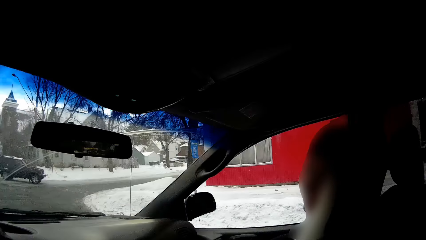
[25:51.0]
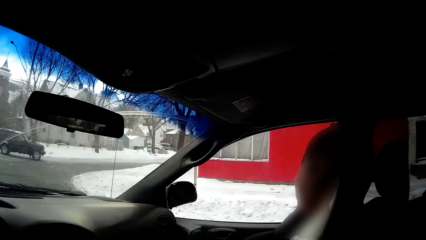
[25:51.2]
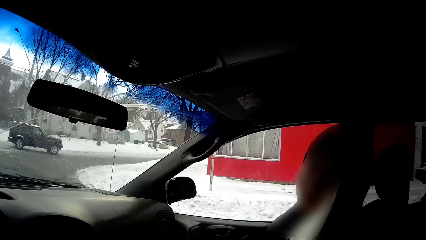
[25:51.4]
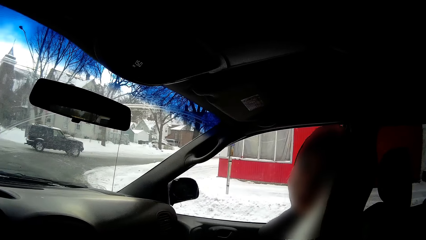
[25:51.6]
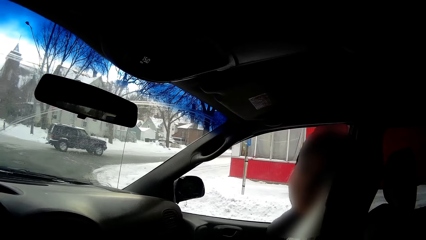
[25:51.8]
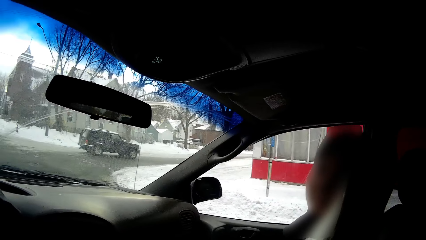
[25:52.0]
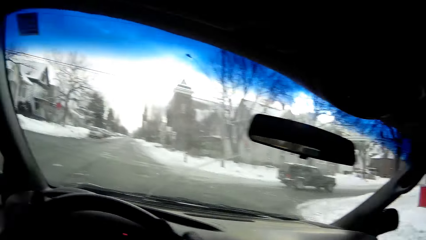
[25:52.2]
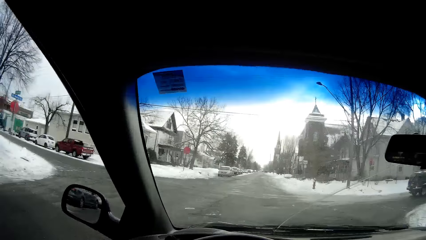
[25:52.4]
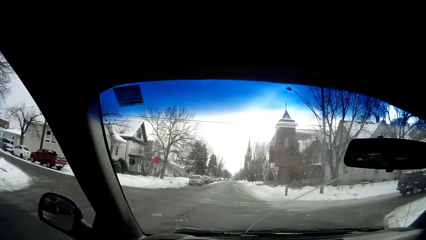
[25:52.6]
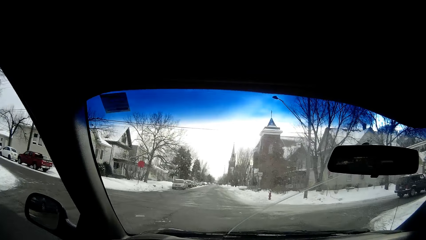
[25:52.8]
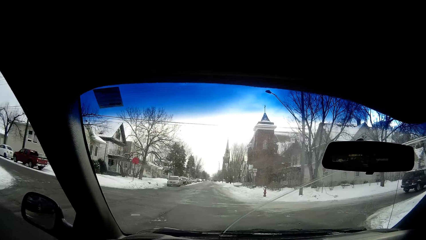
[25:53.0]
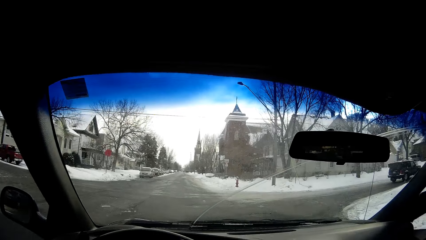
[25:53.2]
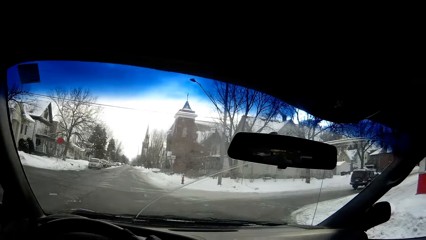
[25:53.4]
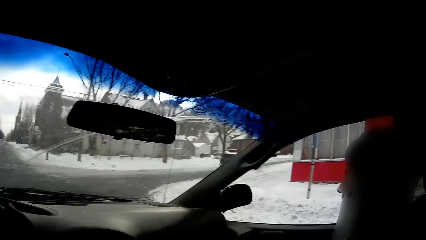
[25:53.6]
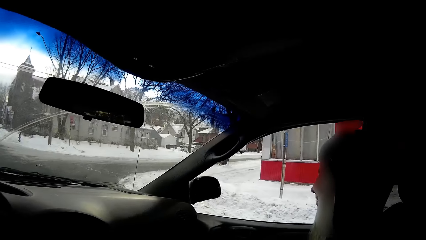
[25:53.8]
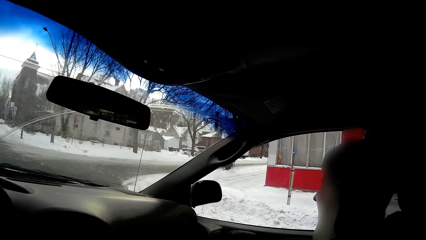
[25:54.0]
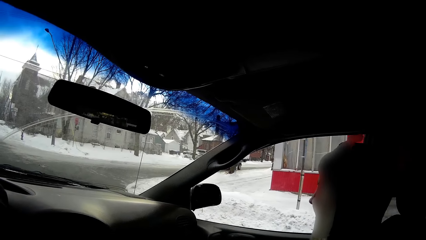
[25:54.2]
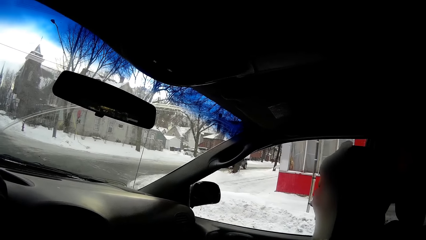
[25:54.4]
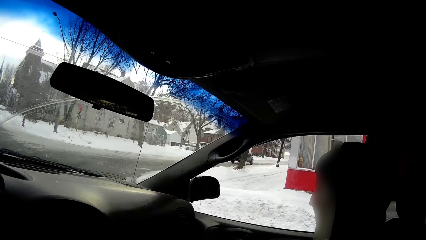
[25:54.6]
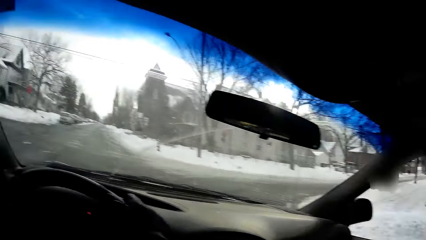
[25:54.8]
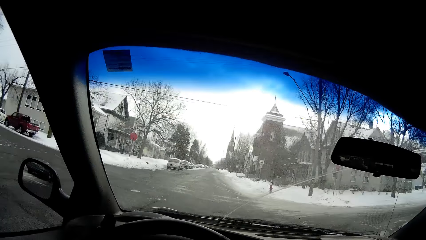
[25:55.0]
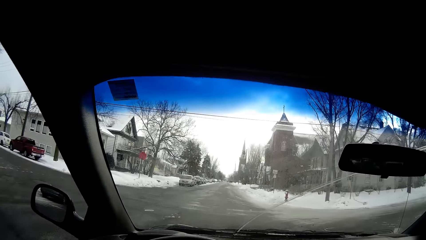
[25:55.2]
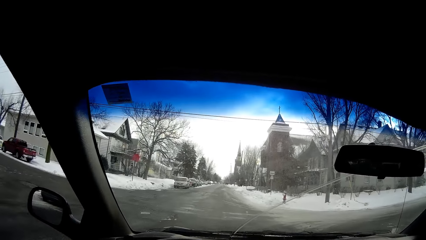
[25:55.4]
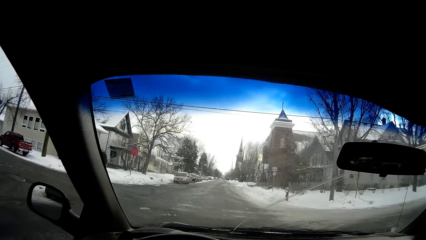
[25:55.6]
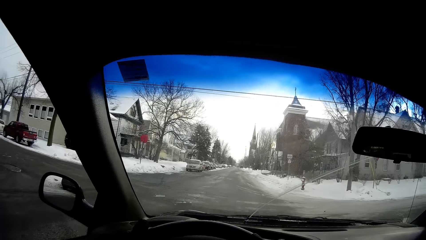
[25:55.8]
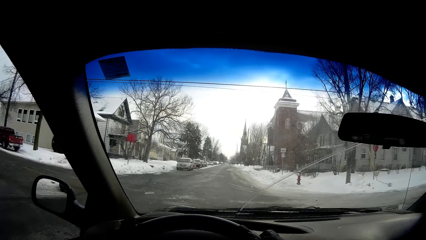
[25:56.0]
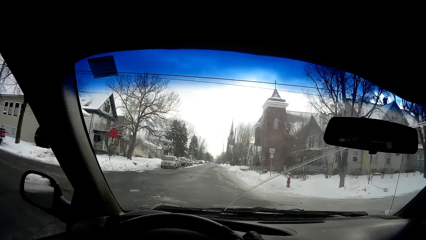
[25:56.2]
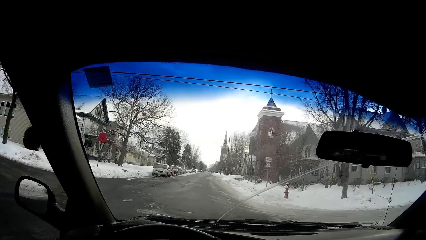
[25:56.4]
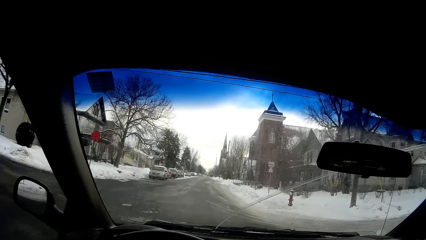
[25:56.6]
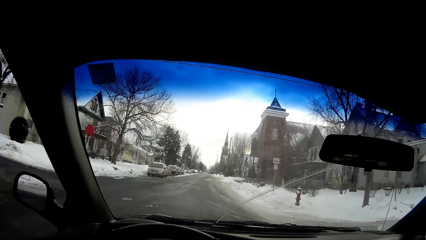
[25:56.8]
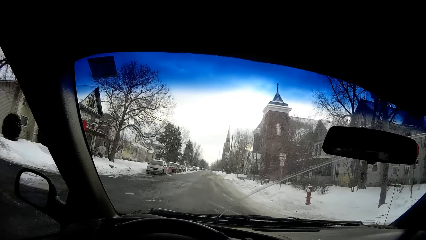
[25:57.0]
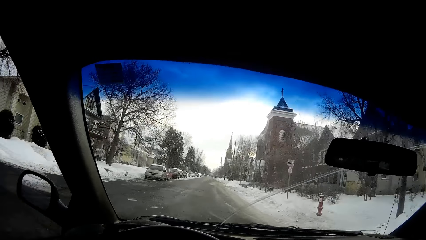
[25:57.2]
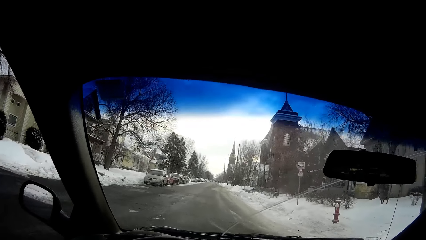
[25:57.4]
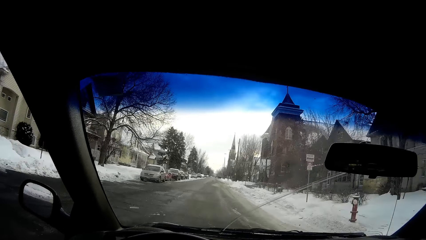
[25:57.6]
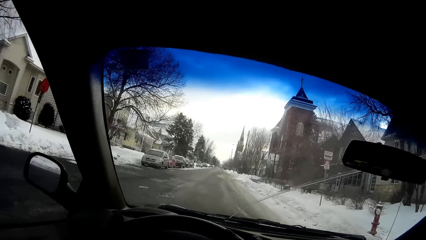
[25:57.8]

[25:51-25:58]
The camera wearer looks around while driving.

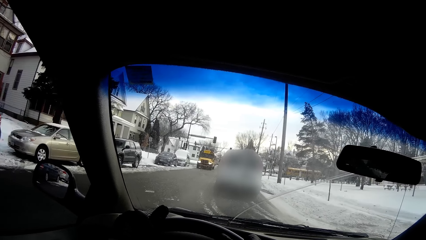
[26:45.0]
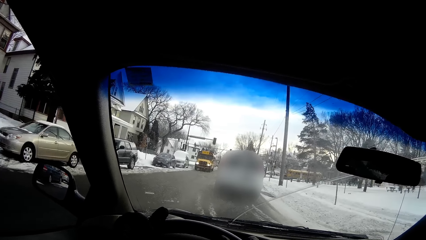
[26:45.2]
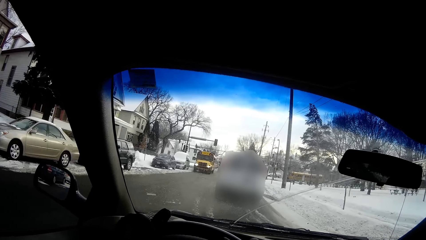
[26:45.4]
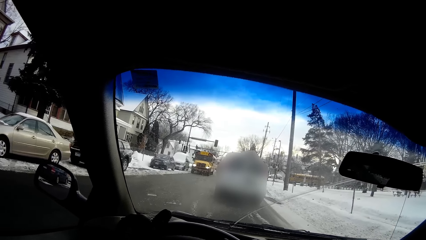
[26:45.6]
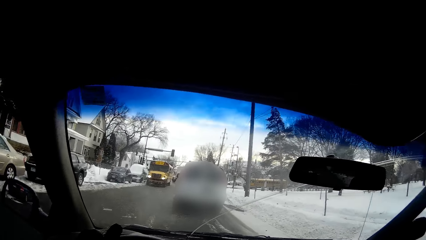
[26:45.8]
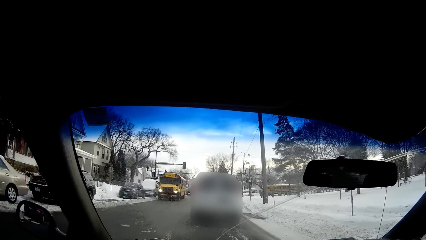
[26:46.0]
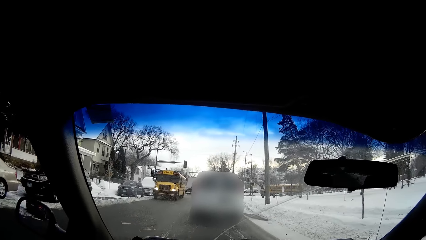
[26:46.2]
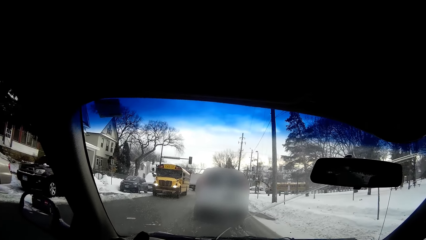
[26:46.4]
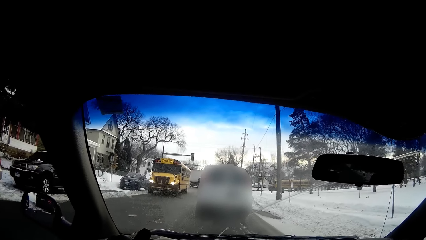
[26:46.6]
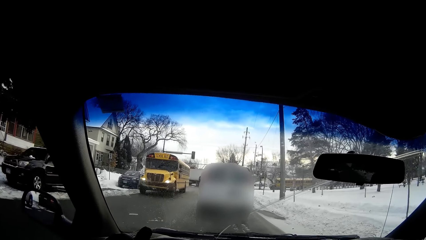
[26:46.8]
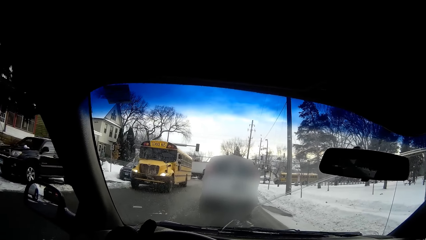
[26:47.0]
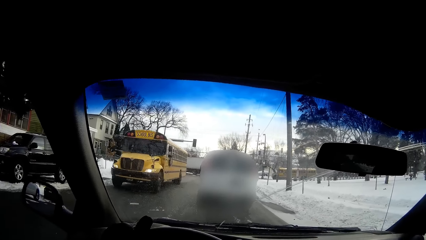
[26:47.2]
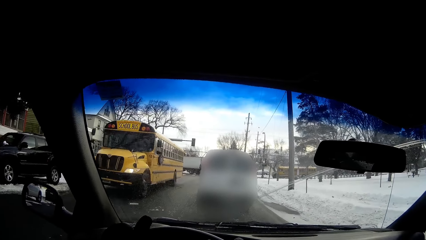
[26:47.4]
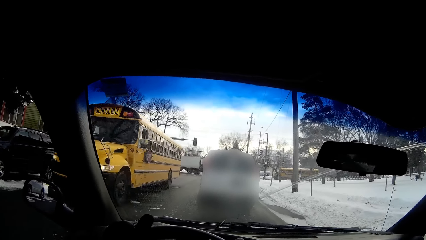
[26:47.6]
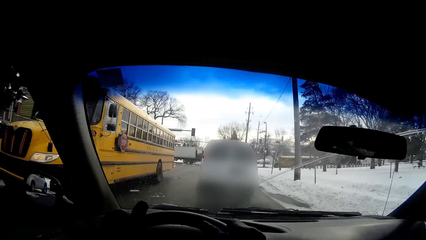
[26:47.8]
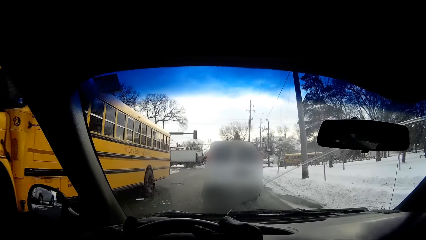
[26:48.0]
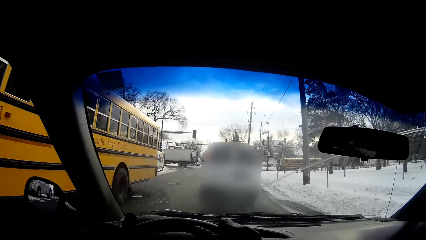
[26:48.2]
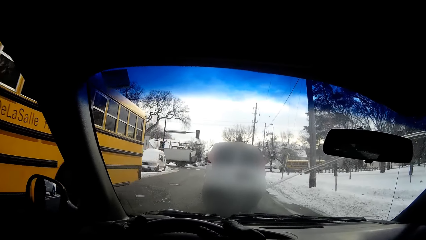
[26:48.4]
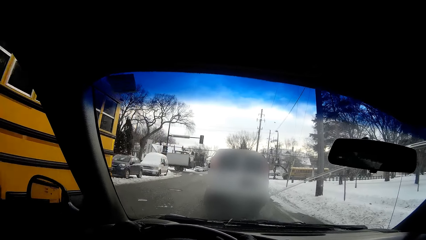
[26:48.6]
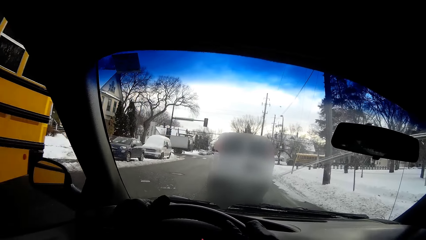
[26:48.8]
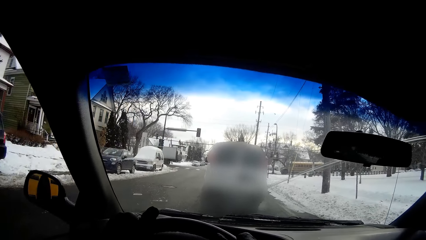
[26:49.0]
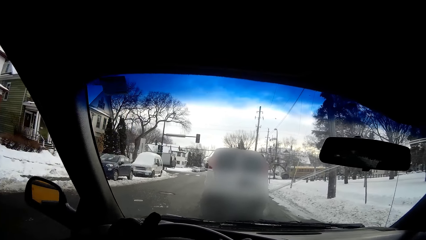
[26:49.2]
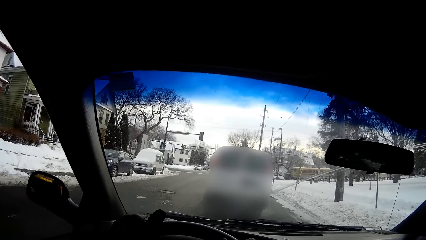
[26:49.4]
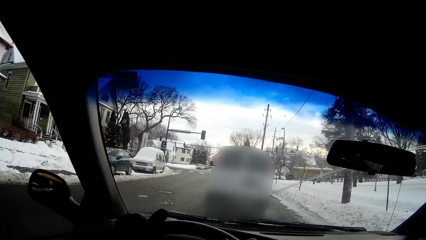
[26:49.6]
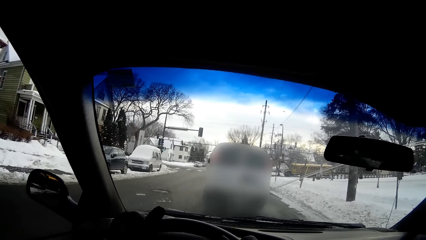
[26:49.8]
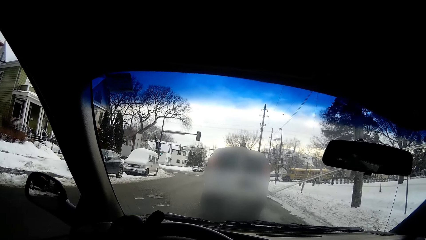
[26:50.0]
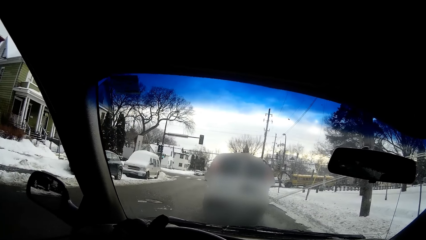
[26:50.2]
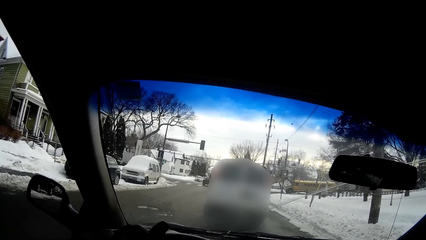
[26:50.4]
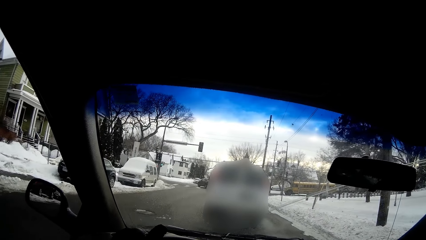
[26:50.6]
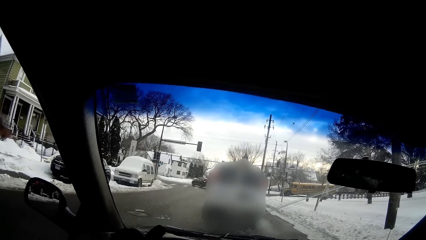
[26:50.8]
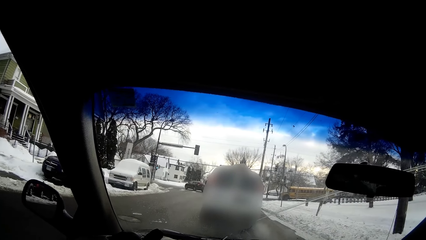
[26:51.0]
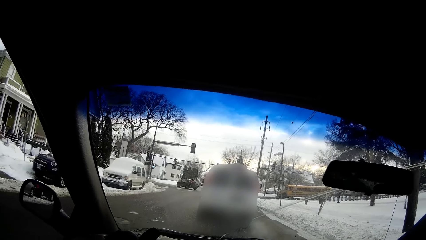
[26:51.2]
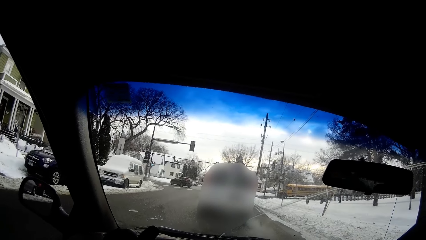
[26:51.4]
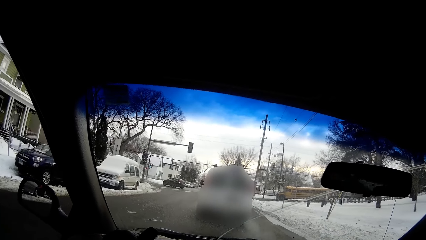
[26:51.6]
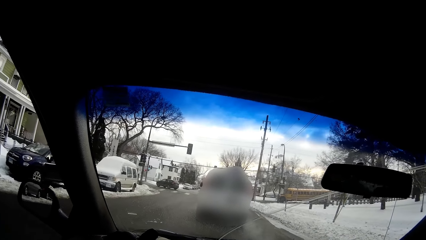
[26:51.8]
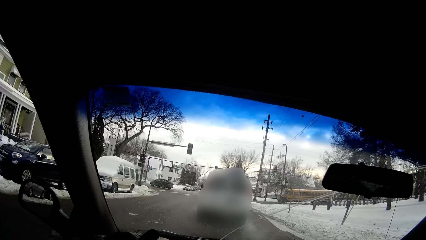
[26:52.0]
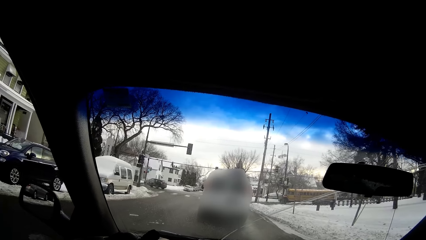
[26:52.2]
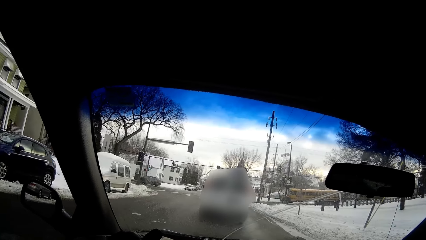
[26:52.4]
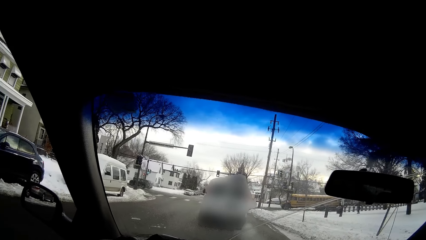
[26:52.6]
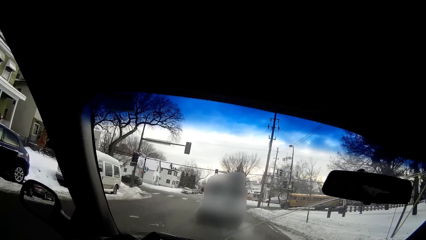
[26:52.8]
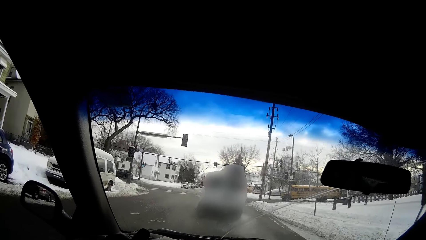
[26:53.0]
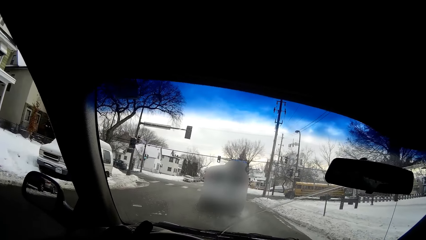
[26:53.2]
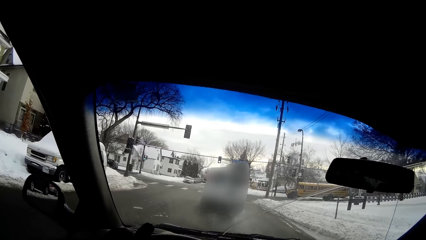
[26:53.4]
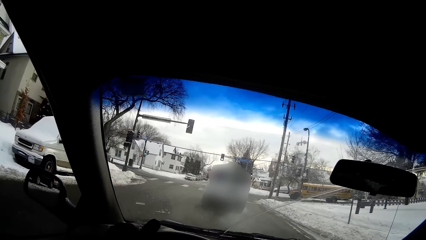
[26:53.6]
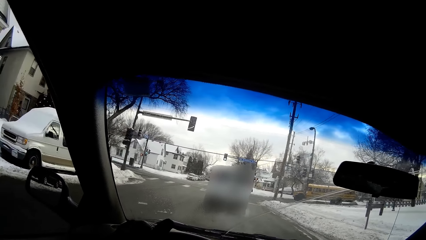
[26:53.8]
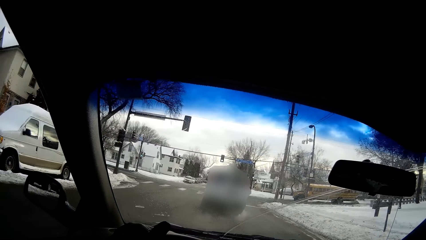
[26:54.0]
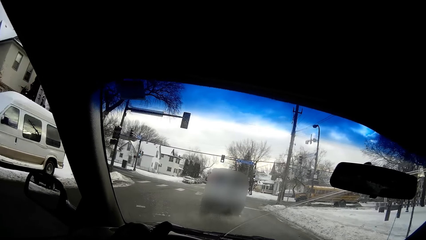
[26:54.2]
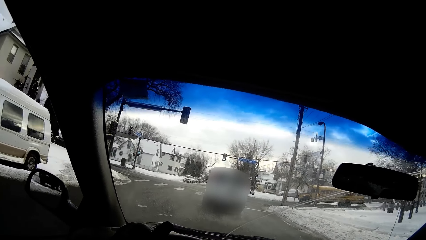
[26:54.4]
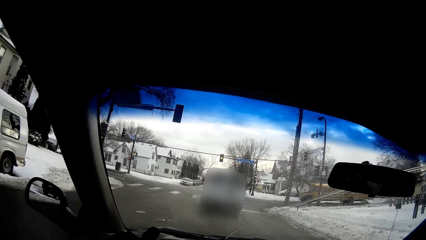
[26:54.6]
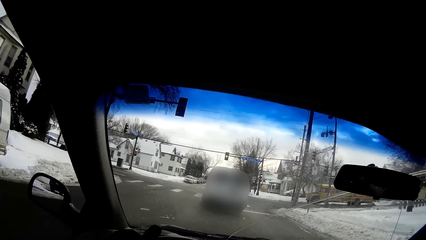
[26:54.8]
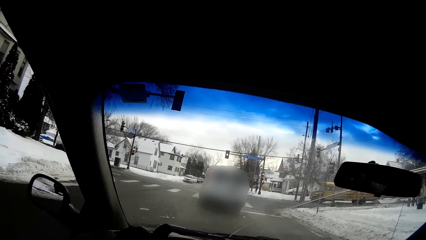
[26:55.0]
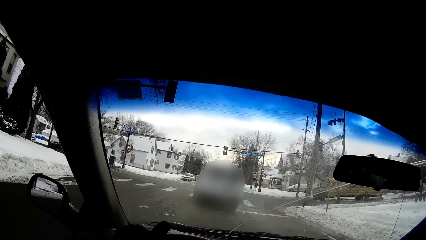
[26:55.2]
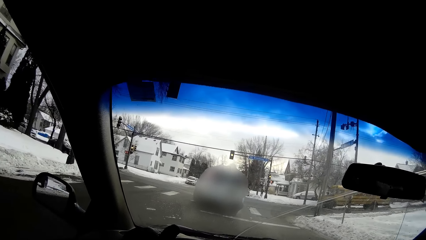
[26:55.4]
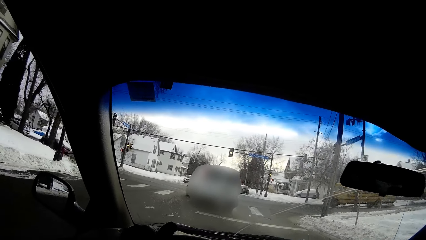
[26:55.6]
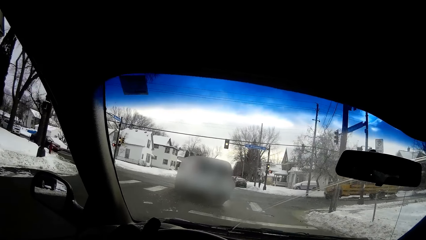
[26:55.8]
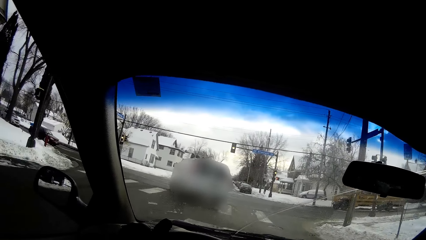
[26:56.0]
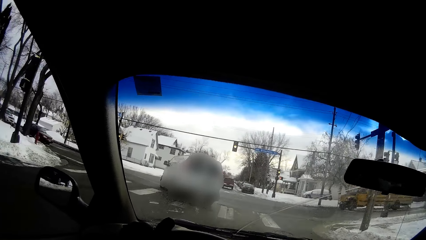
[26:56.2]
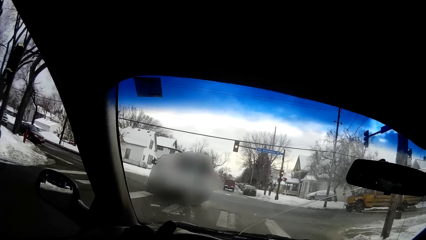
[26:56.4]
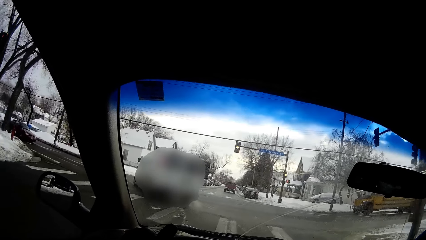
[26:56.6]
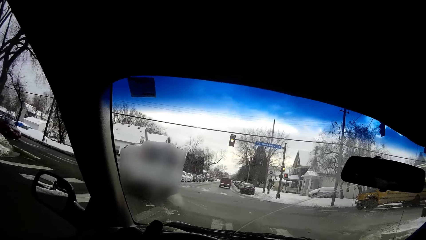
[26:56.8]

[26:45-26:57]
The camera wearer drives past a yellow school bus on the road. They slow down the car.
